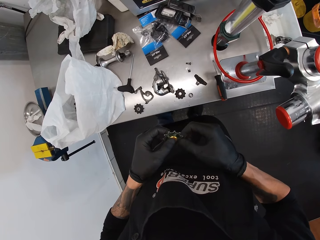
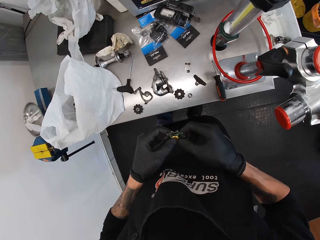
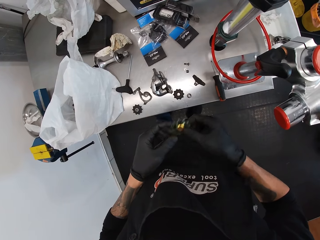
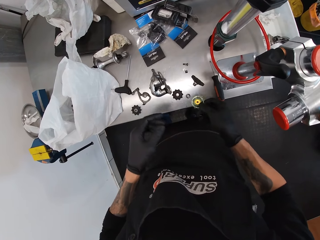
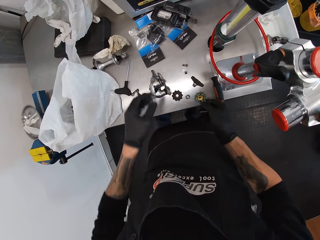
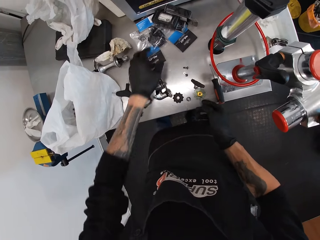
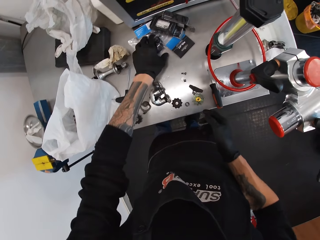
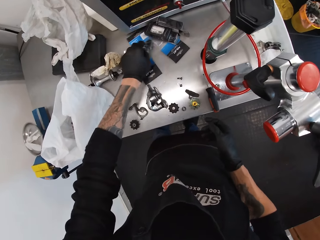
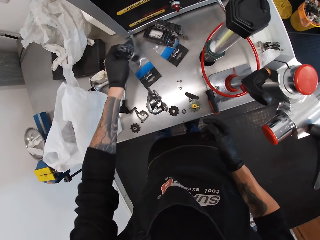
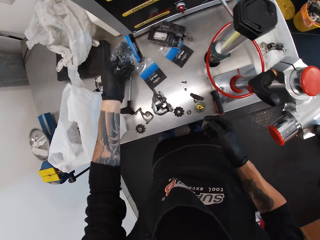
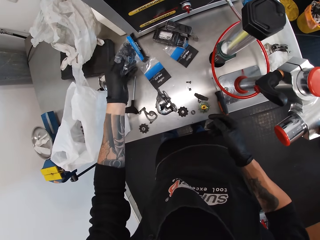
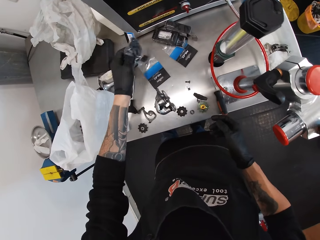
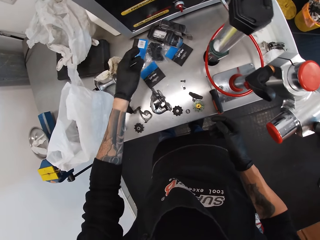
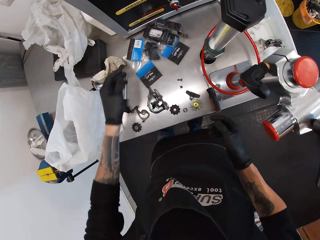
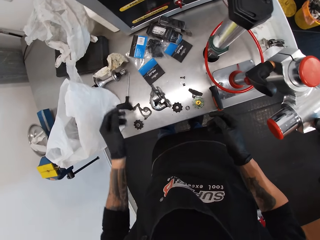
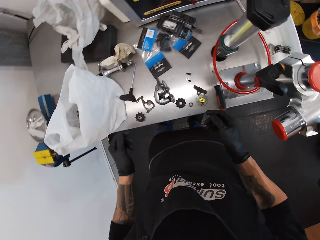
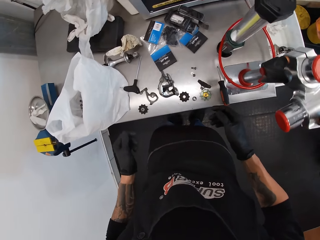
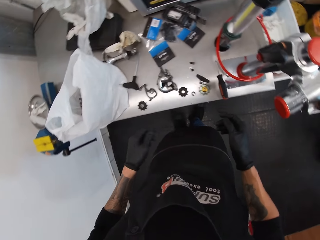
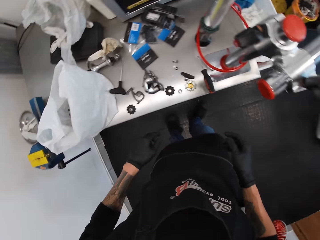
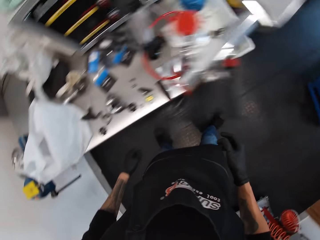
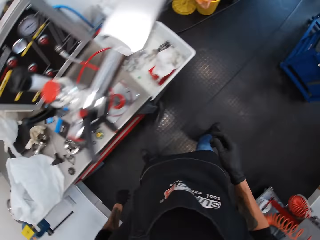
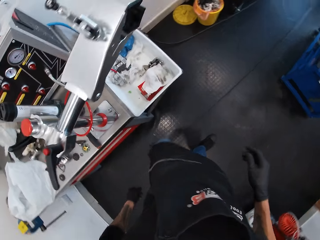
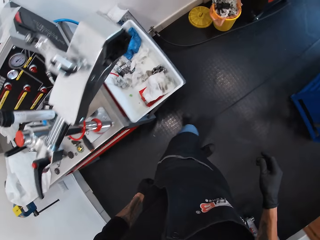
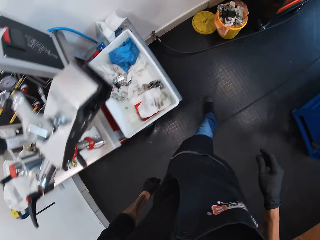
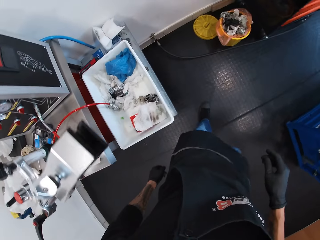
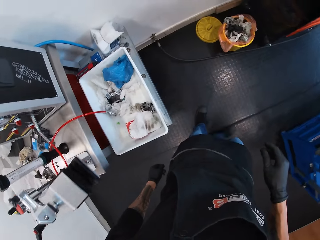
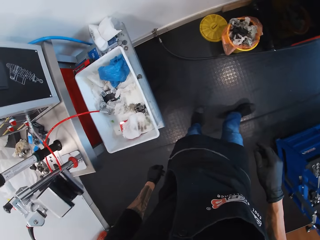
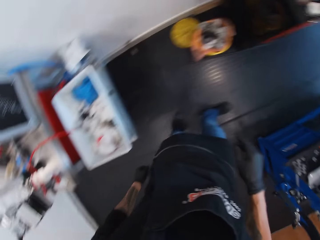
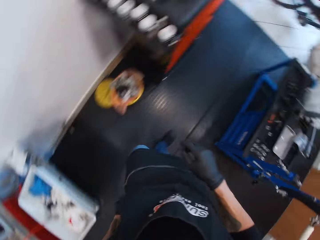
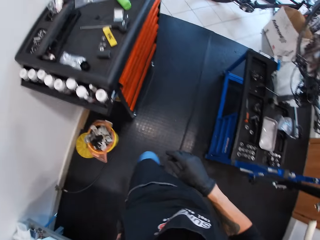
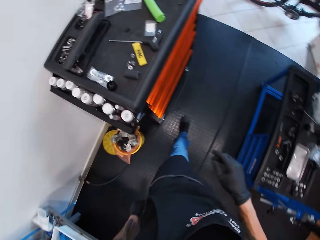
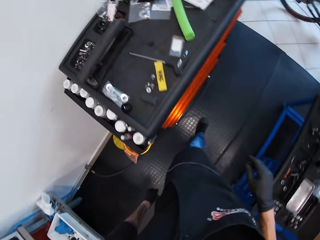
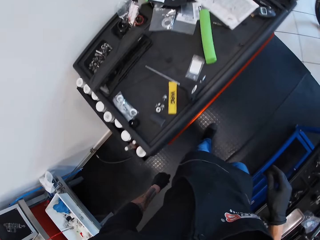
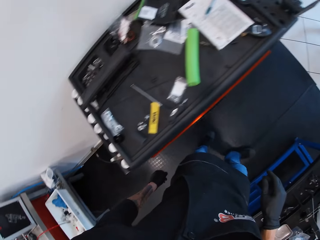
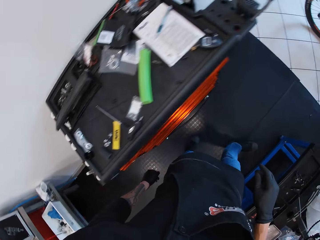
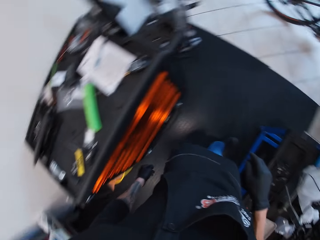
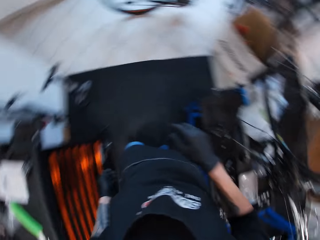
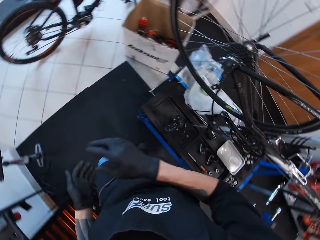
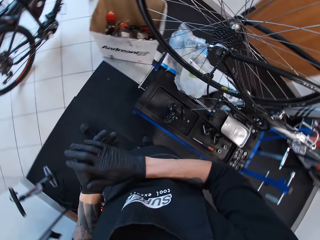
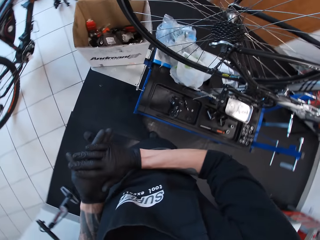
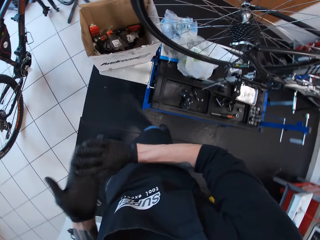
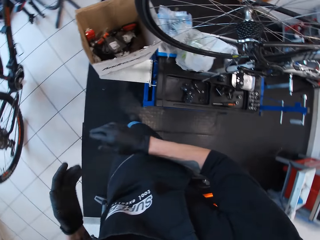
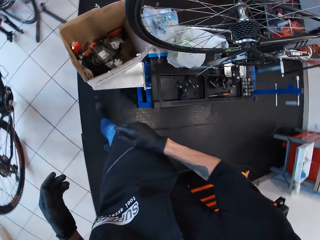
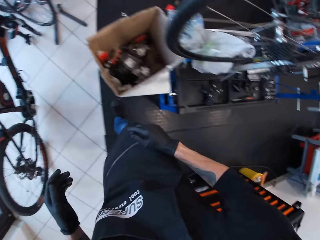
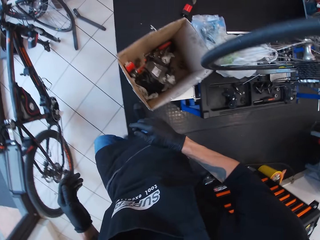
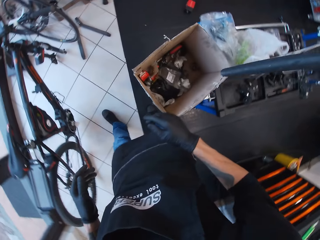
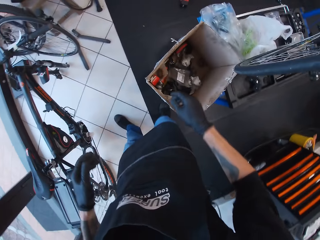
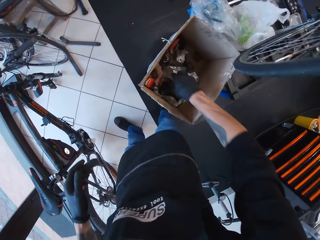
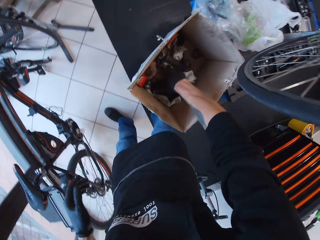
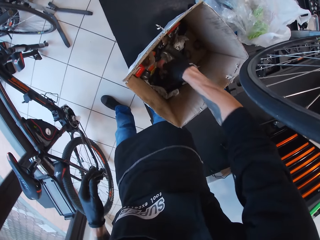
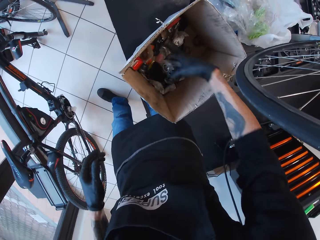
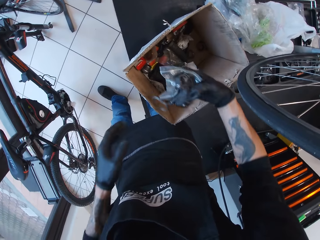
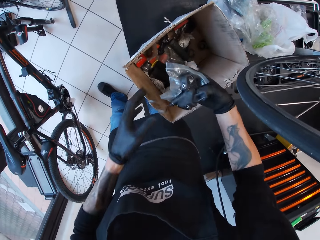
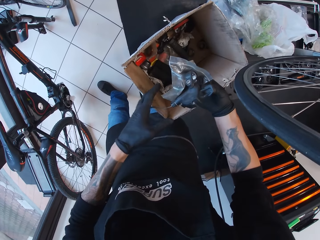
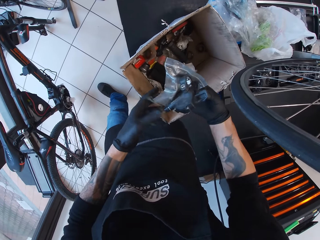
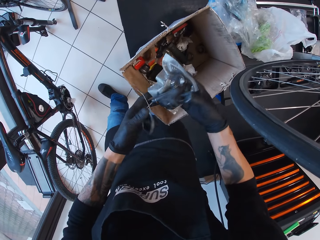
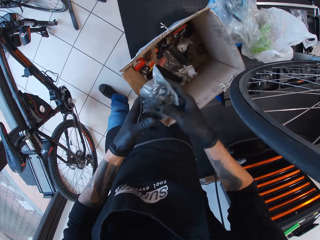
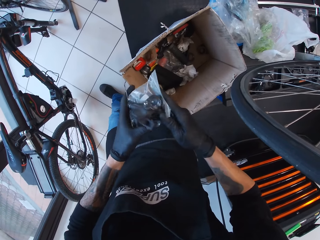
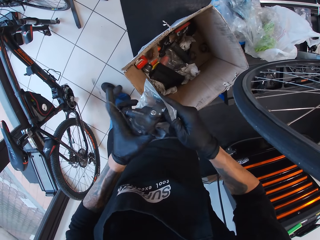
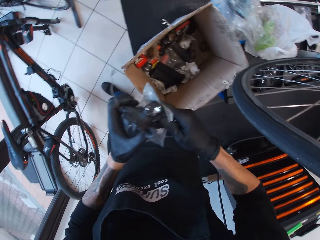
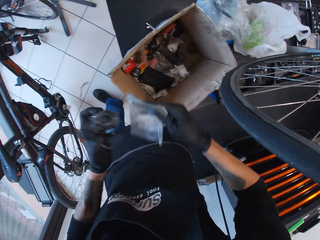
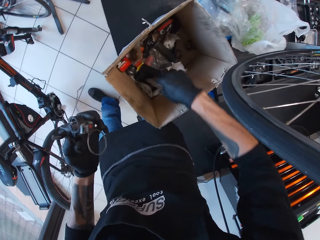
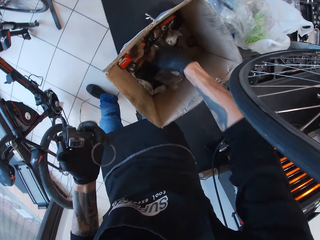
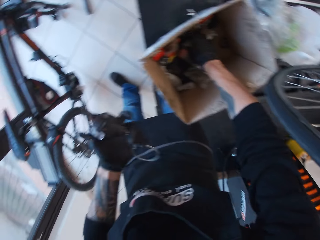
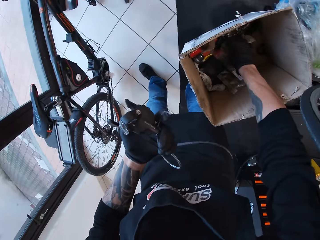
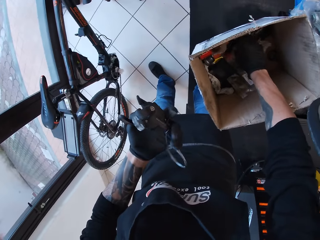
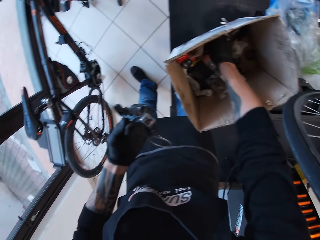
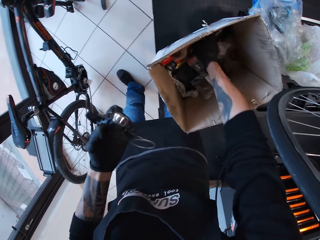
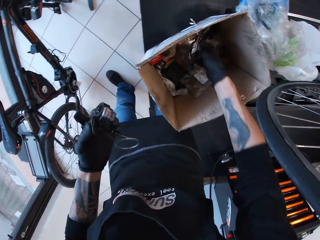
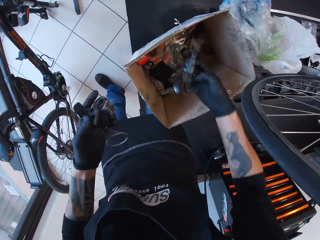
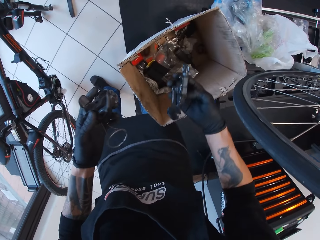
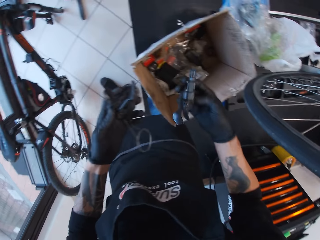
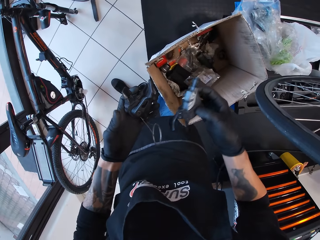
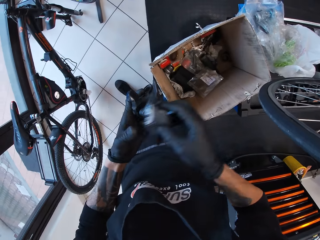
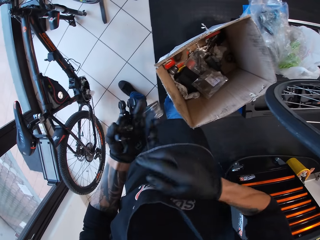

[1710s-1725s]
The camera wearer holds a package. They turn around and walk around. They turn around and walk around the bicycle garage. They rub hands together. They walk around. They pick up the package in a box. They adjust tools in the box.

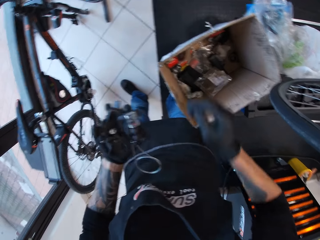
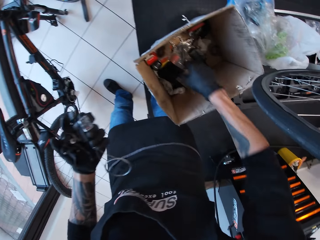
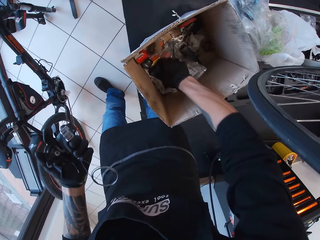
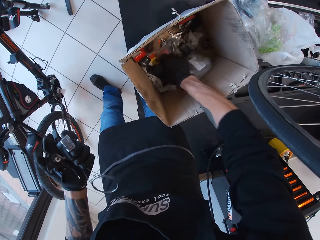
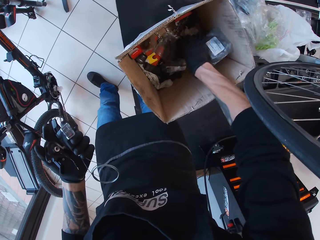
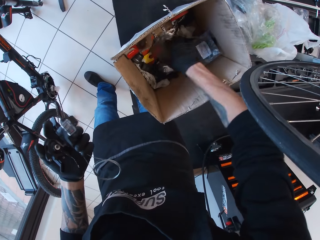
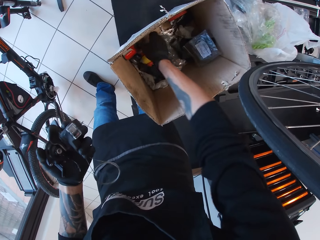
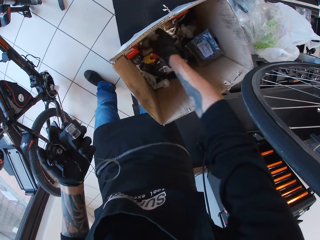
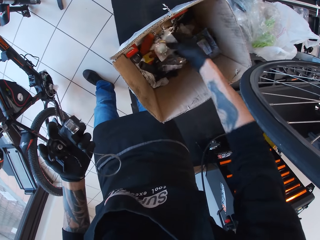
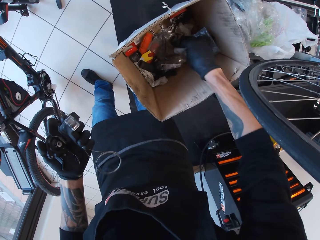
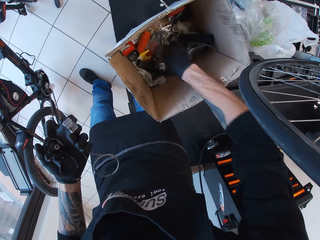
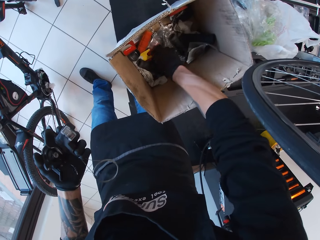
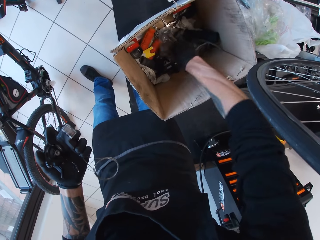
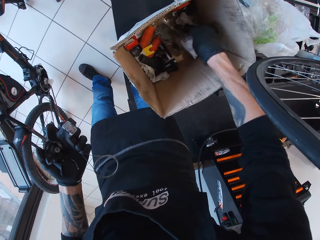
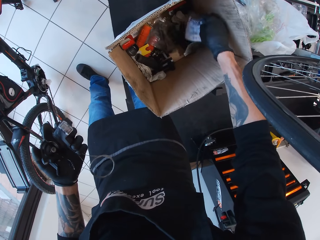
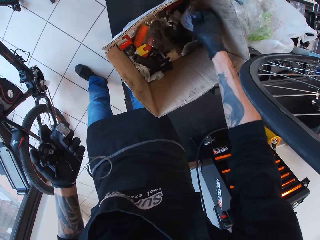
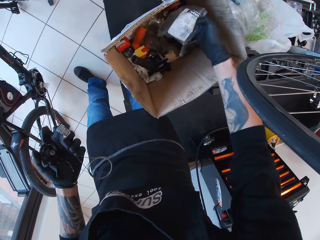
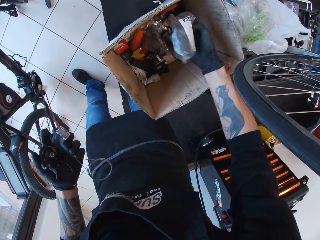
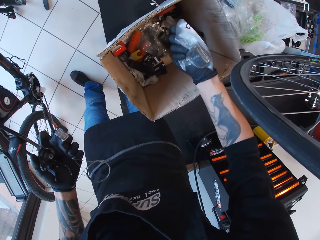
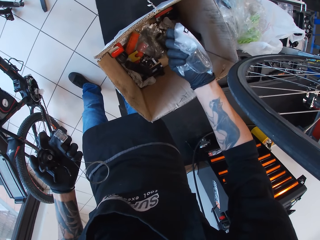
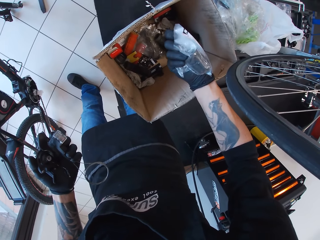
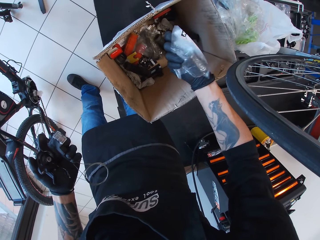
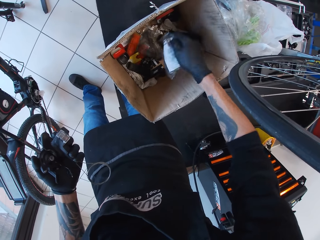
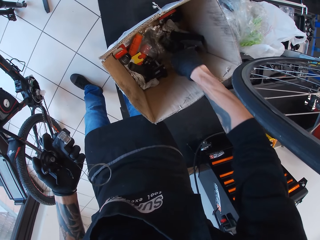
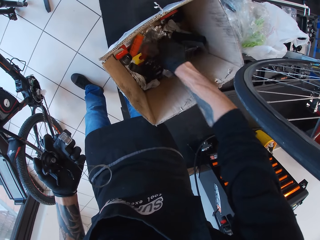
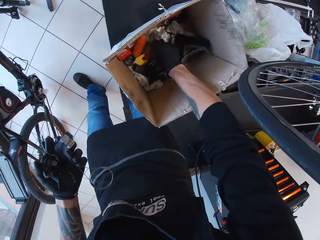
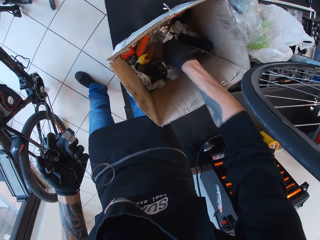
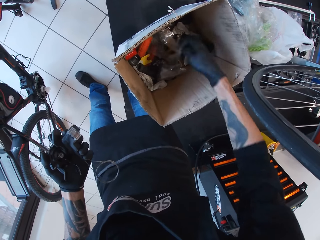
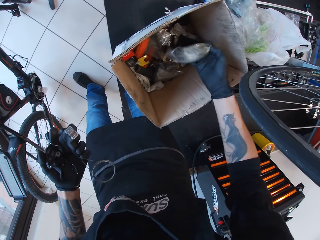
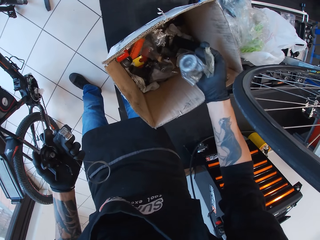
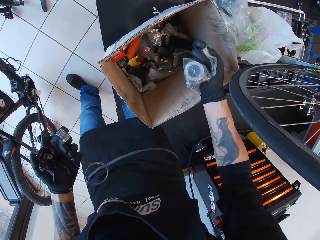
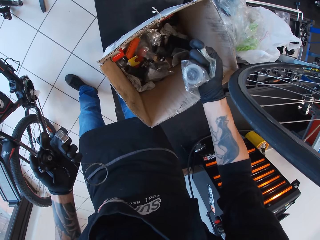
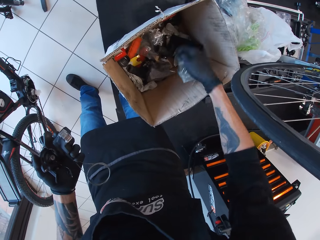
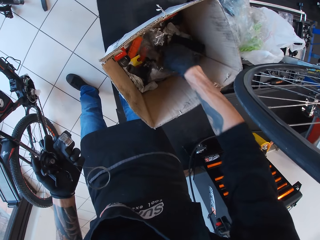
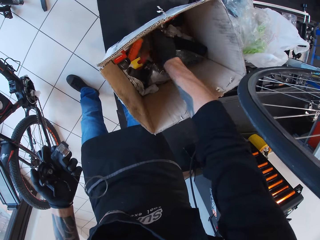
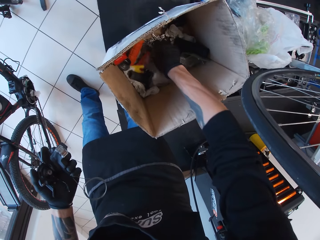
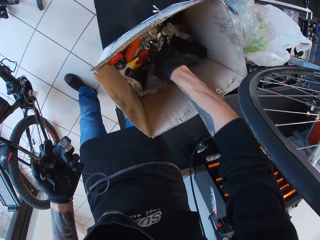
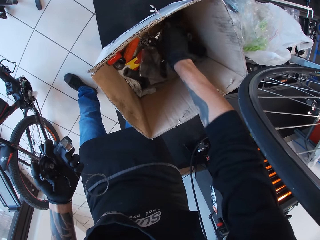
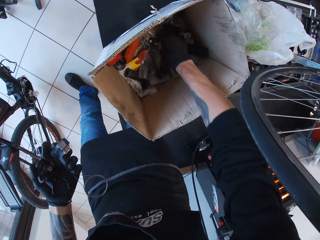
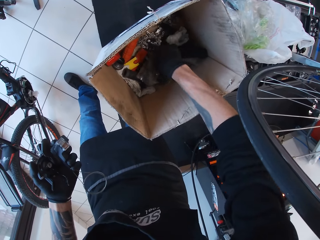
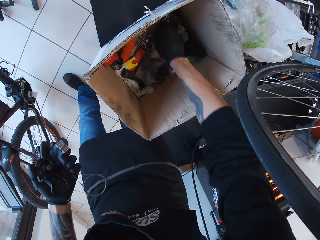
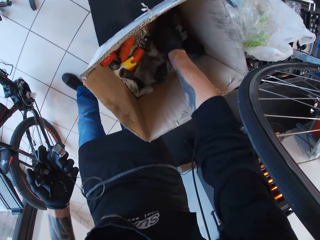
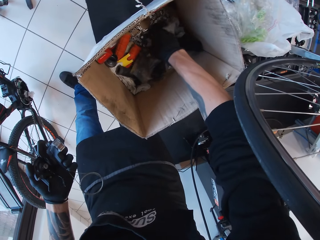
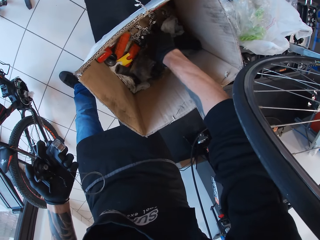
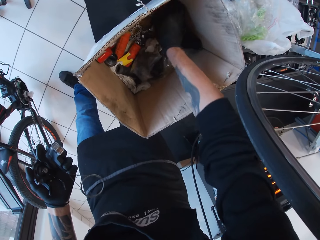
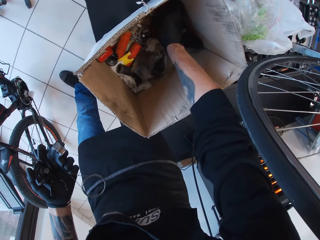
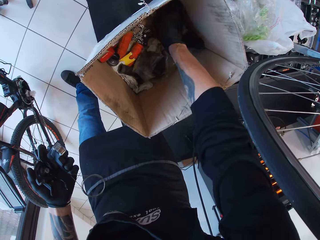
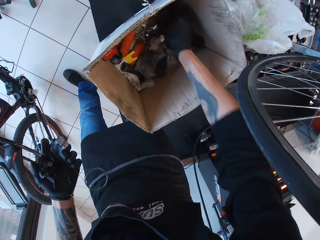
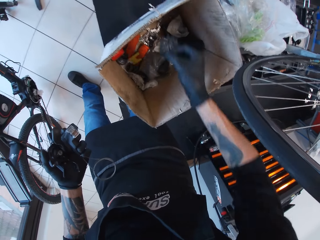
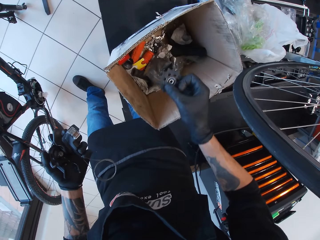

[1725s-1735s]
The camera wearer holds a package. They put the package in a box. They hold the package. They put the package in the box. They adjust tools in the box.
